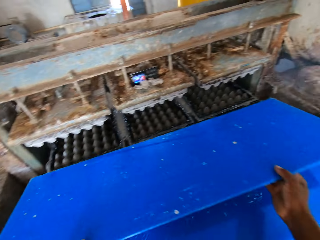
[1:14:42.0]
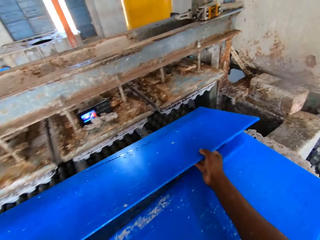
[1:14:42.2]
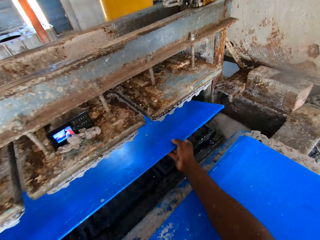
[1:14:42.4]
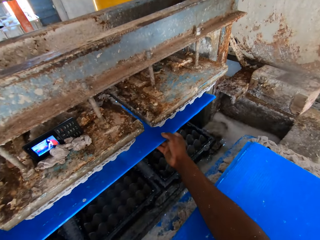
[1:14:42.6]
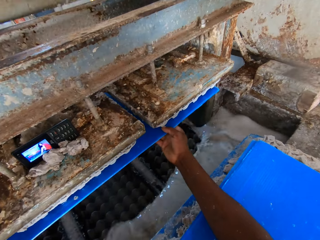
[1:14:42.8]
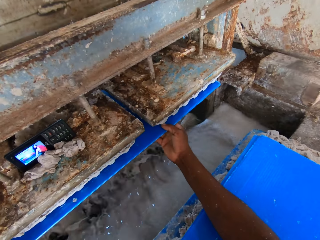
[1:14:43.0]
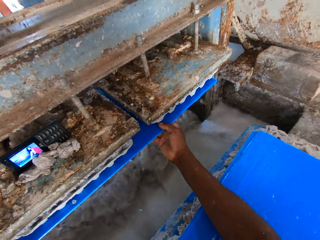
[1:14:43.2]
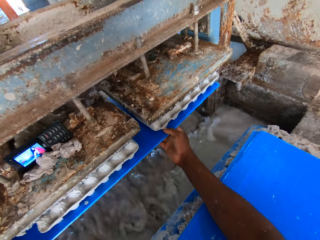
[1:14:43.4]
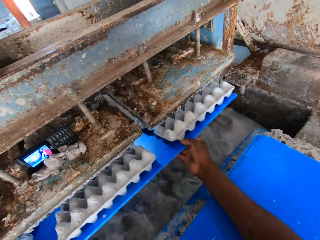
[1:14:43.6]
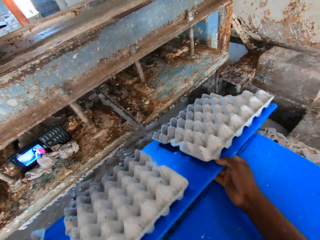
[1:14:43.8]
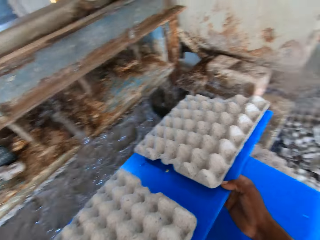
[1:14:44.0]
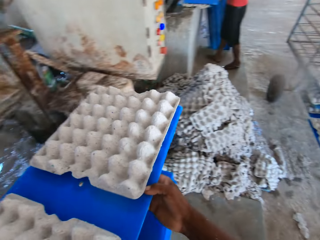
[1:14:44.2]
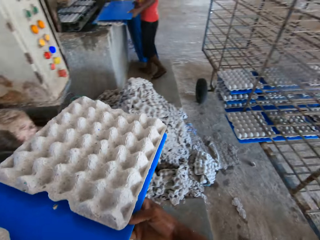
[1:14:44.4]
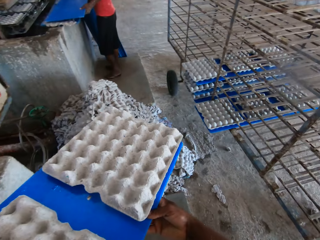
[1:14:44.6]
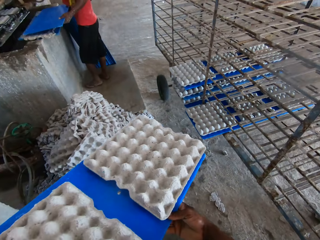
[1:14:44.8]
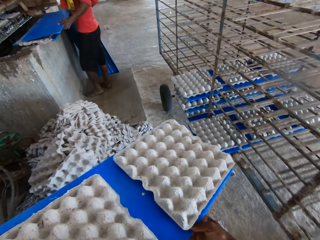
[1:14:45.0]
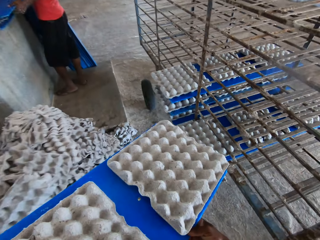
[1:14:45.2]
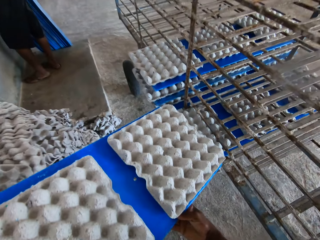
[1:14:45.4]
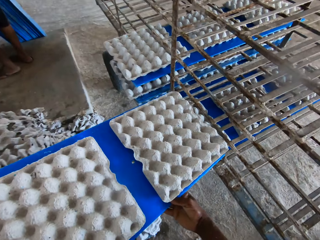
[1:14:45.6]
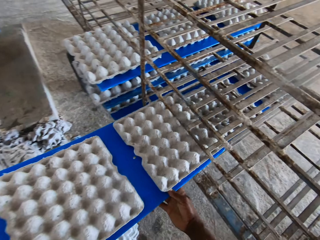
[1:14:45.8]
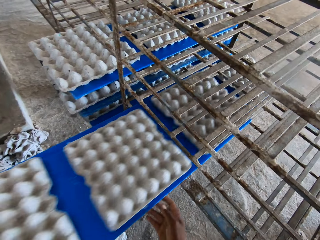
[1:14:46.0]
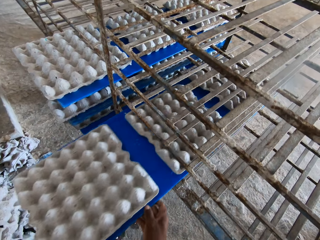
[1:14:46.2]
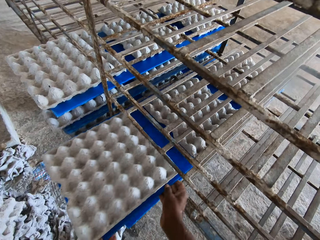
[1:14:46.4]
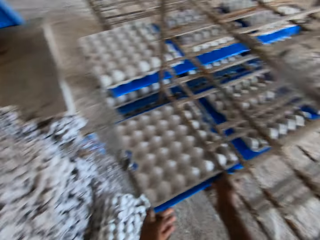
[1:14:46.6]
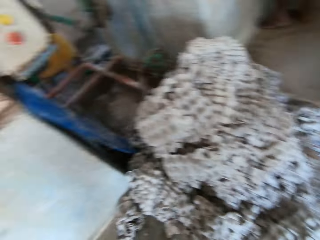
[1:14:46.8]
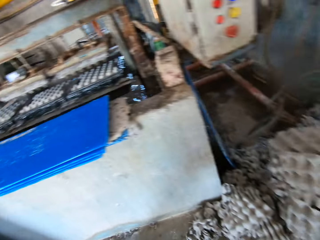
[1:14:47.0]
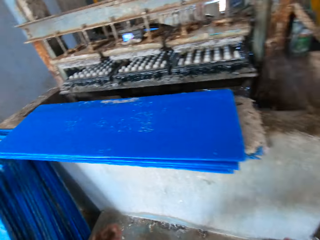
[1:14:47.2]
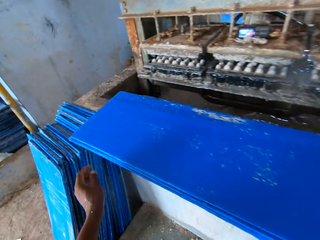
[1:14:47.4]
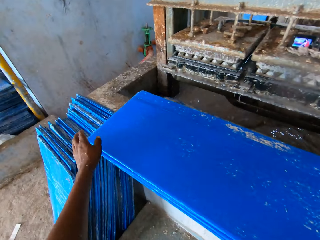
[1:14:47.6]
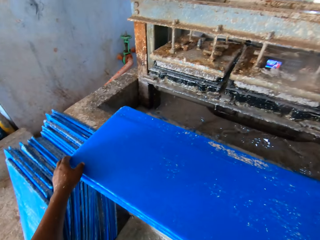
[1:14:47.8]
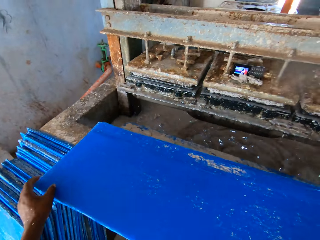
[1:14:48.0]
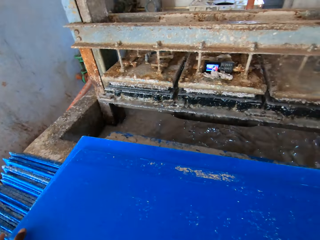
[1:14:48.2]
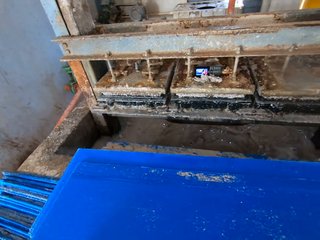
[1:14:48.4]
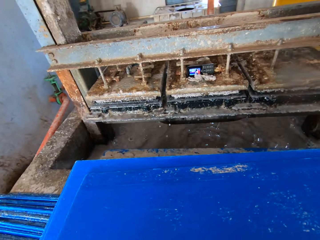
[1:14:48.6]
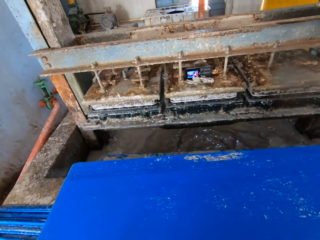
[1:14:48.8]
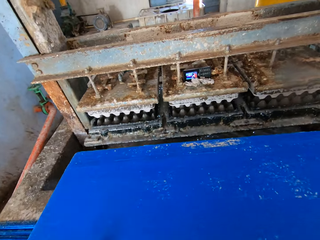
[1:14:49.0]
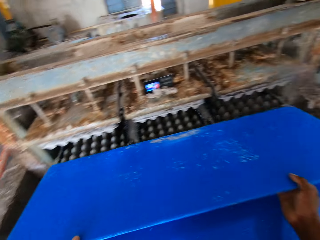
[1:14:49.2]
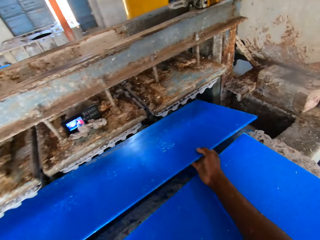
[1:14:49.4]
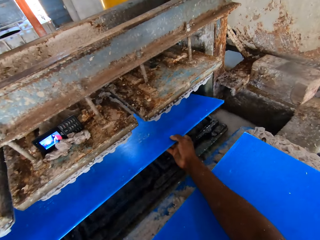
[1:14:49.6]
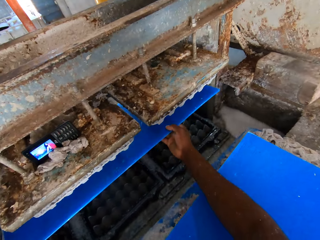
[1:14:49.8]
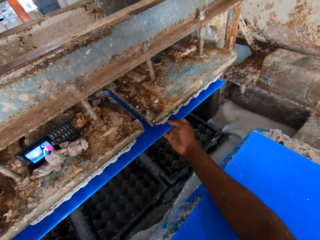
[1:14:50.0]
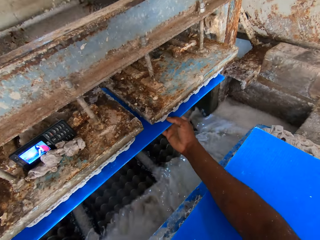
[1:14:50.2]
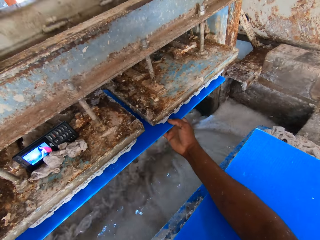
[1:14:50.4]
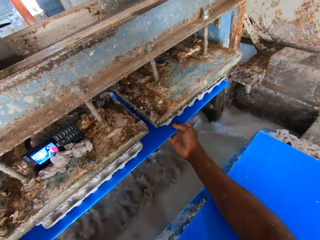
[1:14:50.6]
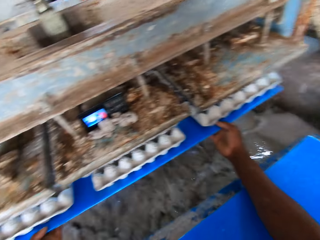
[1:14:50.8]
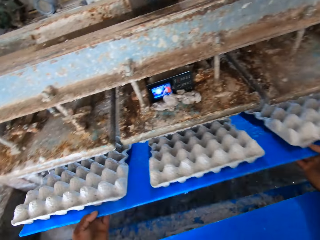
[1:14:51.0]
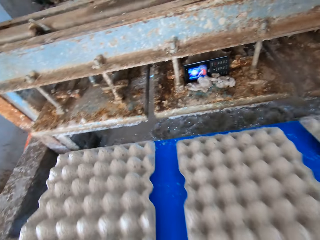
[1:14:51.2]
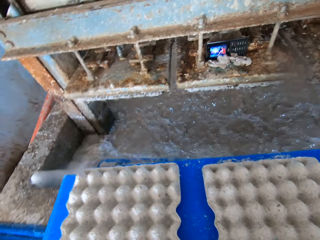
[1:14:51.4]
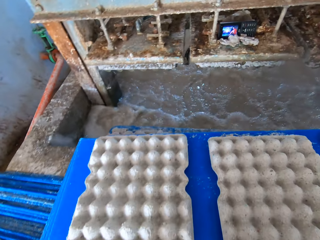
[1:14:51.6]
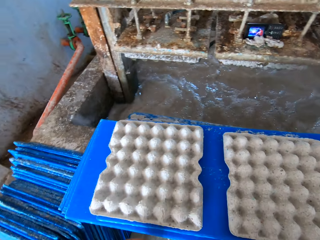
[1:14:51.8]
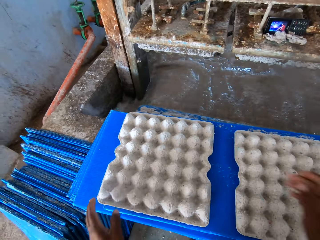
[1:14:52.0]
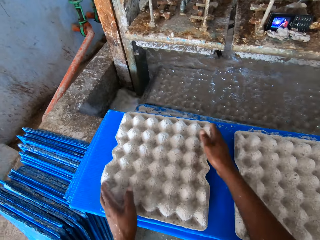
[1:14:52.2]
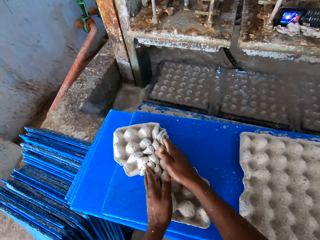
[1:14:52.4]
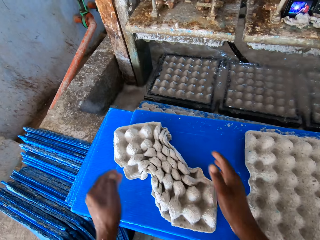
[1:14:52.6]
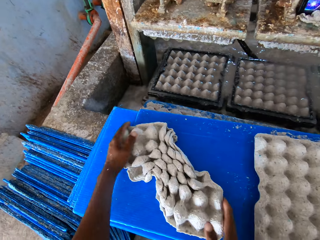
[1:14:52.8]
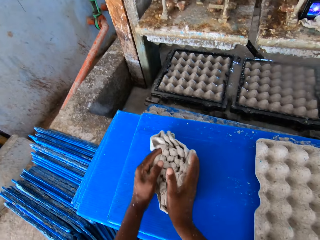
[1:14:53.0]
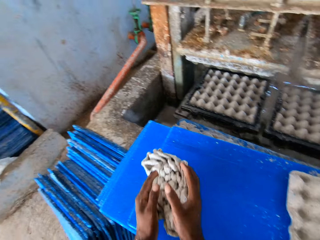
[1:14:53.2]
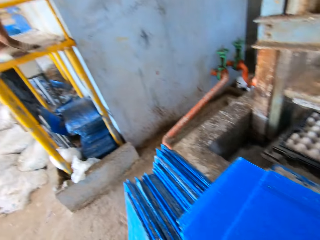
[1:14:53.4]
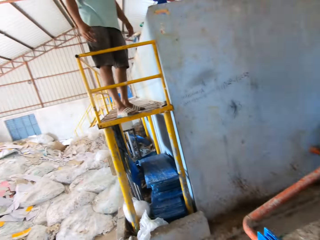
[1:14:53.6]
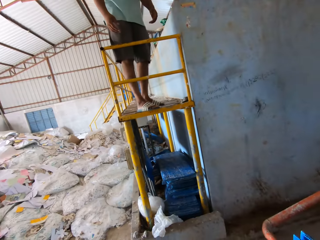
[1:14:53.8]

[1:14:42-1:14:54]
The camera wearer places the blue tray or board under the egg tray making machine with his hands. He removes the board from the machine. He inserts the blue tray of egg trays in the trolley with his hands. He picks the blue tray on the blue trays on the egg tray making machine with his hands. He places the blue tray under the egg tray making machine with his hands. He removes the board from the machine. He drops the blue tray of egg trays on the blue trays on the egg tray making machine with his hands. He deforms a tray. He packs up an egg tray on the blue tray with his hands.

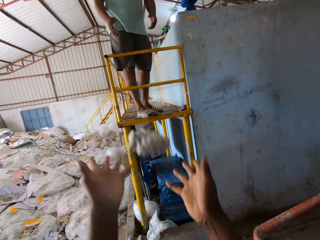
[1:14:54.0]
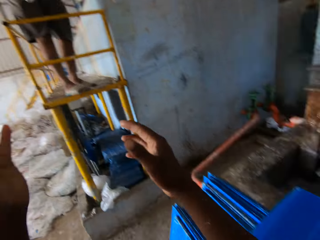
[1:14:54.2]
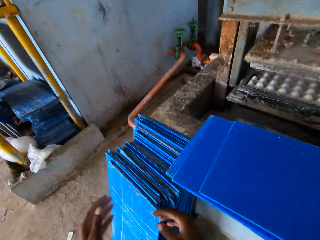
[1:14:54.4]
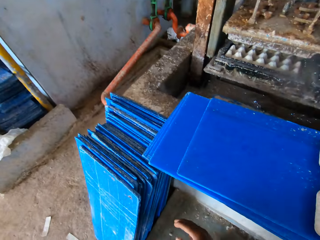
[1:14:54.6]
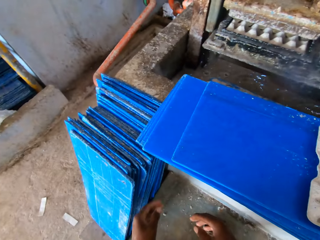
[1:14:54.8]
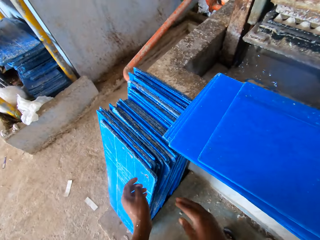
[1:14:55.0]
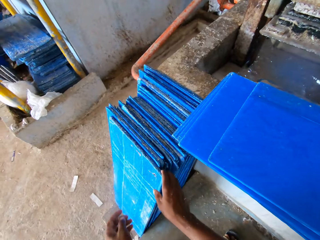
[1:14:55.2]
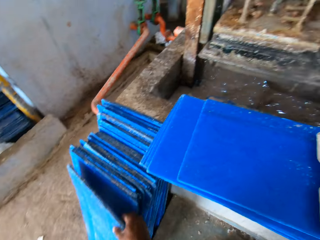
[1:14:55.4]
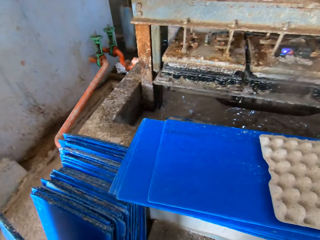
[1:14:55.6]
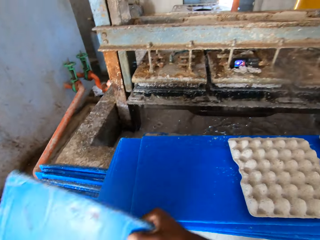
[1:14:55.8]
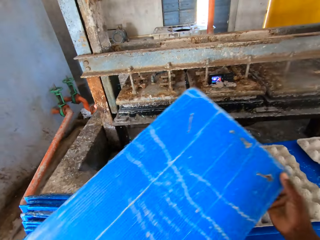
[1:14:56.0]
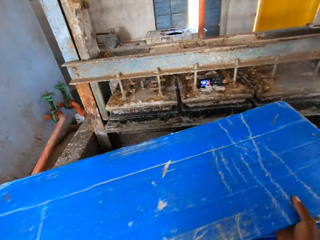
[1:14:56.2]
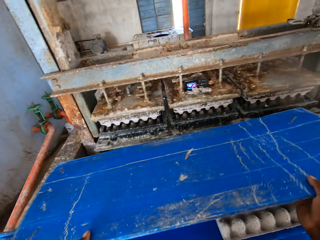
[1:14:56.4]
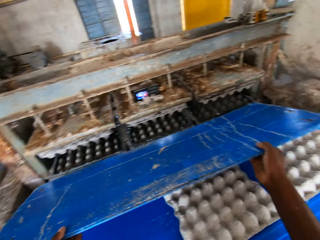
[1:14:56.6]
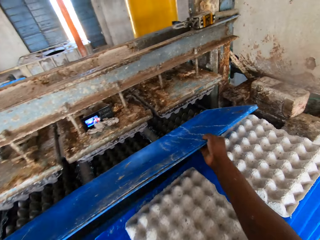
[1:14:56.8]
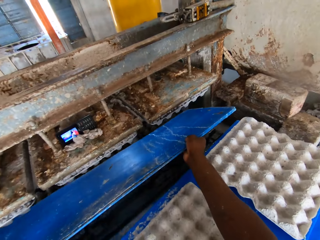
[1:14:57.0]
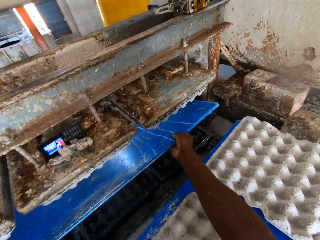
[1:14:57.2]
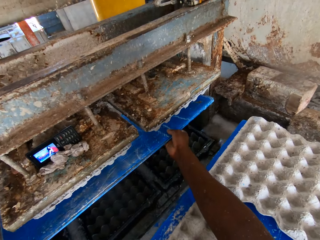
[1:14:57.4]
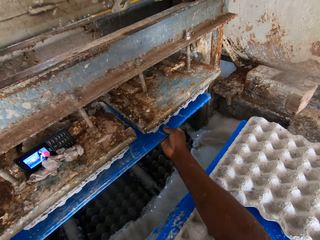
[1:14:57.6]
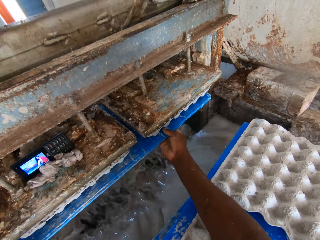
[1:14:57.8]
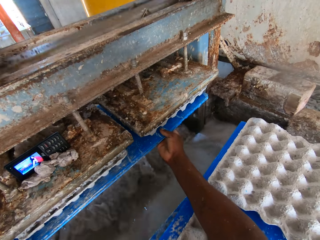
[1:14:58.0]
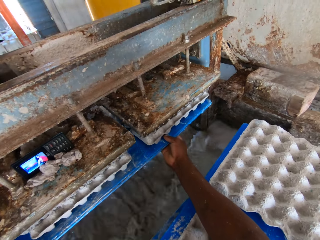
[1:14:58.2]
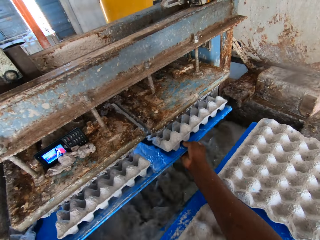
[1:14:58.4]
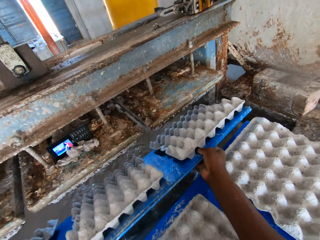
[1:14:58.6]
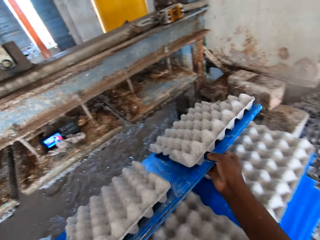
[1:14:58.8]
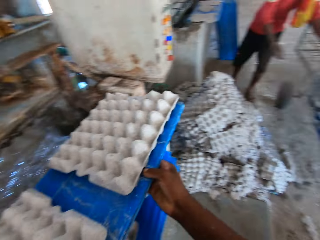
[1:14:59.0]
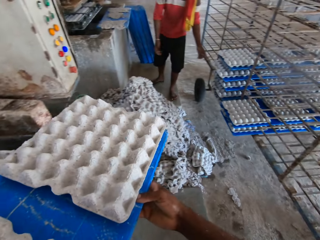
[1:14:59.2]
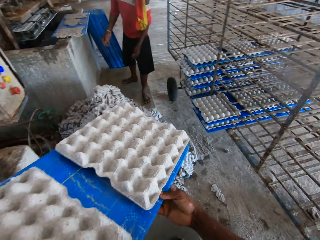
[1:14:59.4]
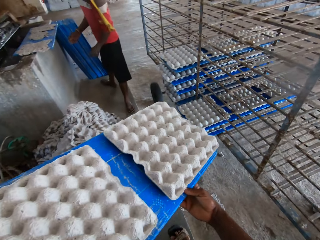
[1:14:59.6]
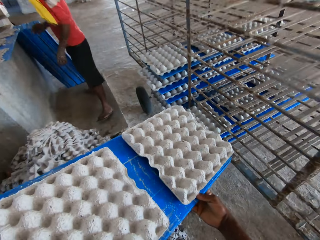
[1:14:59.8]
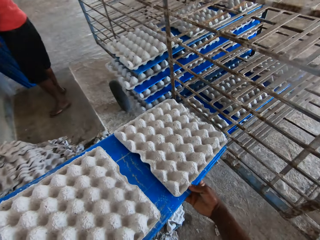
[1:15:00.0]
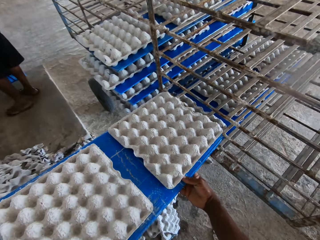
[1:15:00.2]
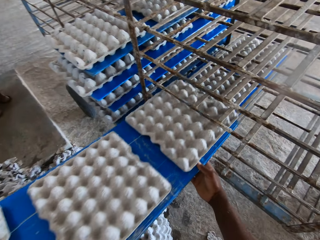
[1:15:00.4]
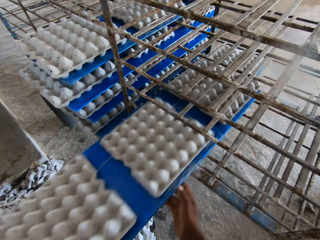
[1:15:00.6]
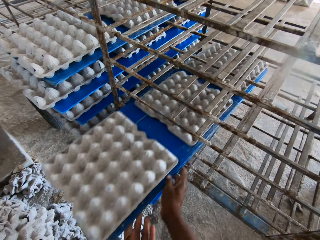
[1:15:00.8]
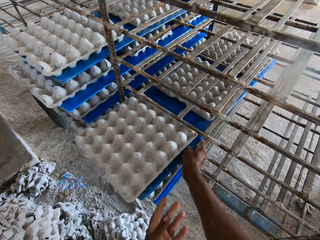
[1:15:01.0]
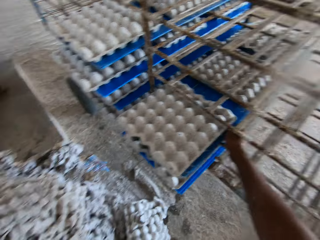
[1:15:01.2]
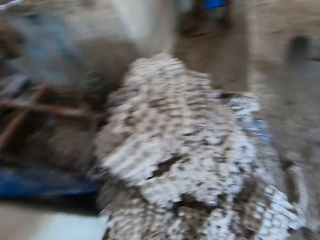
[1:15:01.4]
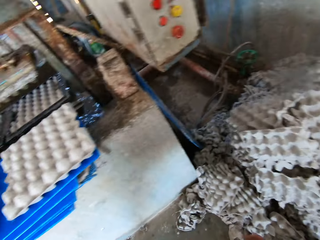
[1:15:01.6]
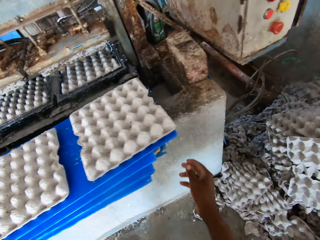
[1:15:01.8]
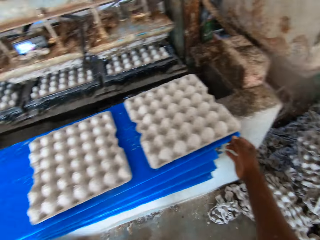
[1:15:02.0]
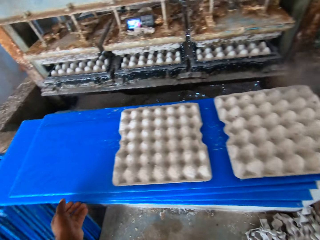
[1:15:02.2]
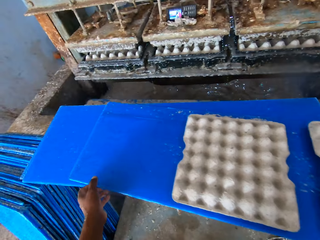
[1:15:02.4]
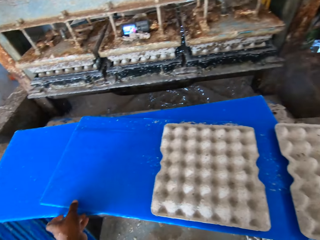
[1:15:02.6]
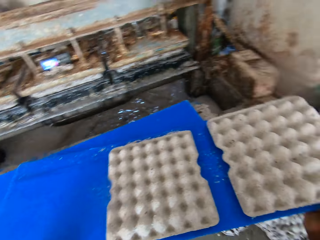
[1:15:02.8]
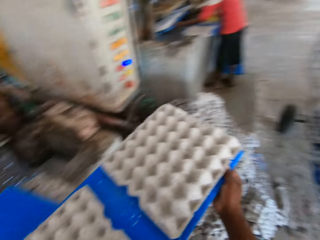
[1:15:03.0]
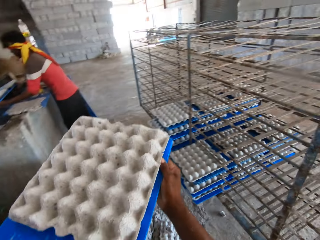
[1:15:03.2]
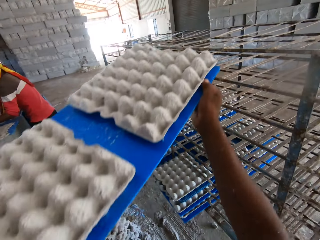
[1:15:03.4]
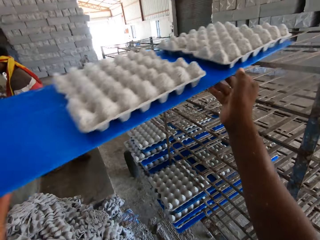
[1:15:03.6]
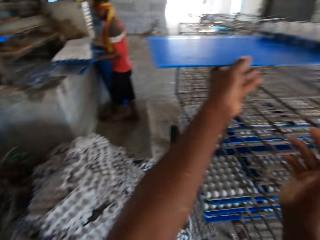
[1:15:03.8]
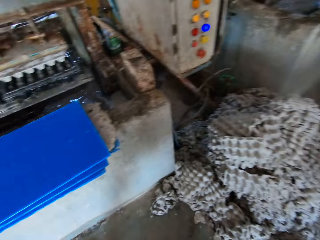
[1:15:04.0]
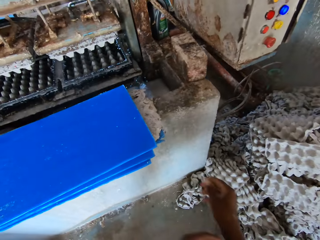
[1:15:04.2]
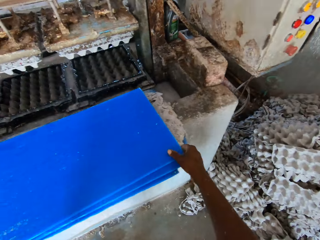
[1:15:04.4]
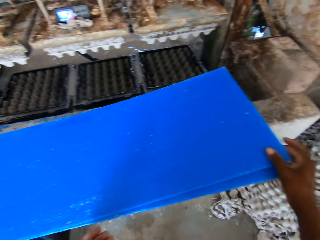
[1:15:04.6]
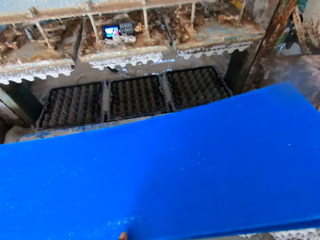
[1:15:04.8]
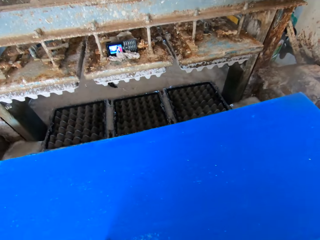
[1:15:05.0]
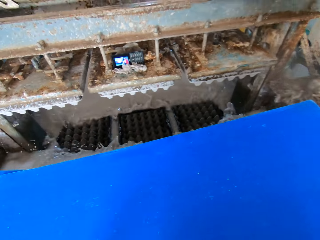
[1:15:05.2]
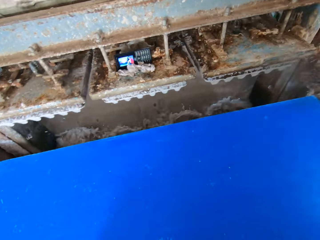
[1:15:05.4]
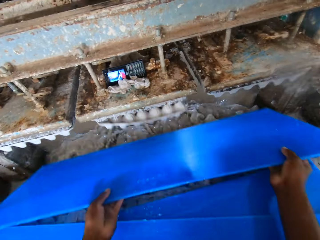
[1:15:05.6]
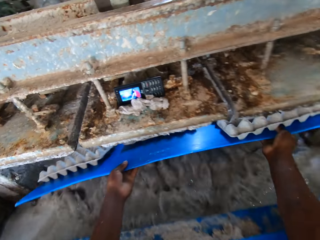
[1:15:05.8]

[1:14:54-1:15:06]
The camera wearer throws the deformed egg tray in his hands to a man. He takes the blue tray or board from the blue trays against the wall with his right hand. He places the blue tray under the egg tray making machine with his hands. He removes the board from the machine. He inserts the blue tray of egg trays in the trolley with his hands. He carries the blue tray of egg trays from the blue trays on the egg tray making machine with his hands. He picks the board. He drops the blue tray of egg trays on the trolley with his left hand. He picks the board. He carries the blue tray from the blue trays on the egg tray making machine with his hands.
